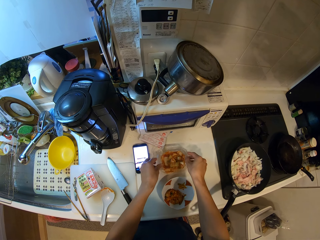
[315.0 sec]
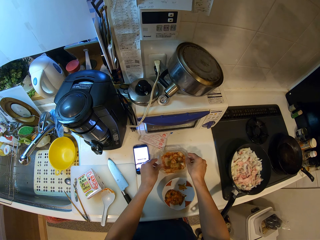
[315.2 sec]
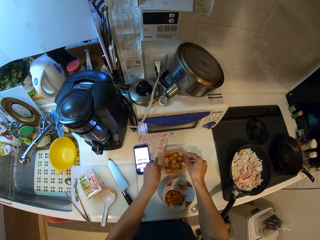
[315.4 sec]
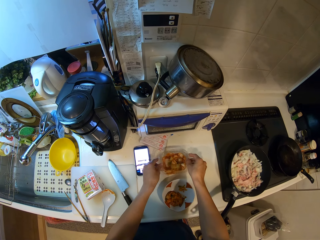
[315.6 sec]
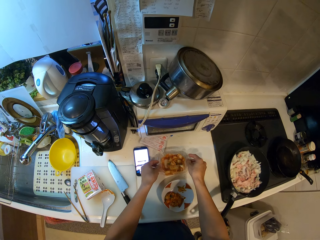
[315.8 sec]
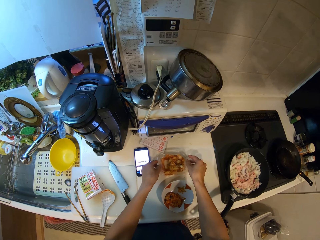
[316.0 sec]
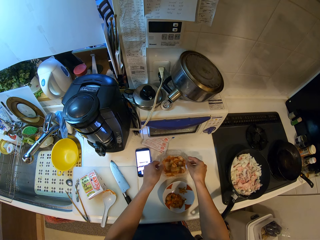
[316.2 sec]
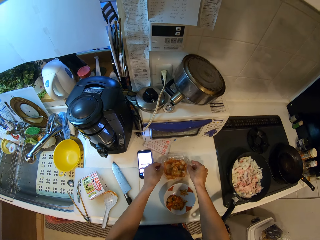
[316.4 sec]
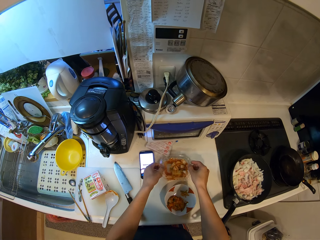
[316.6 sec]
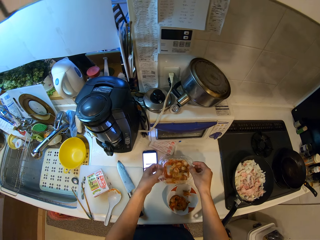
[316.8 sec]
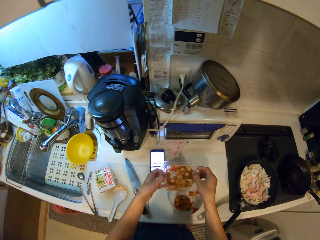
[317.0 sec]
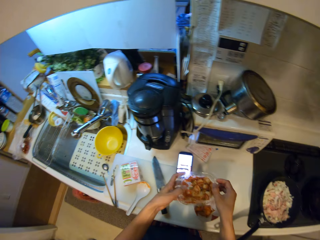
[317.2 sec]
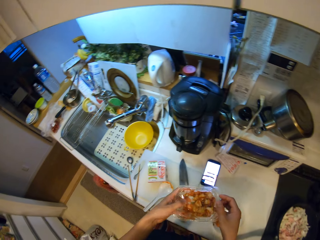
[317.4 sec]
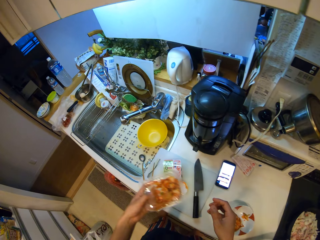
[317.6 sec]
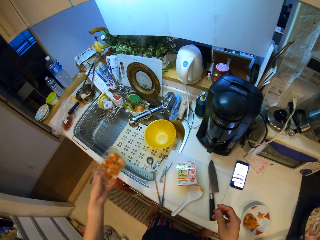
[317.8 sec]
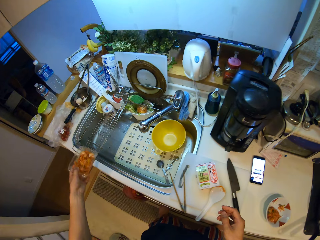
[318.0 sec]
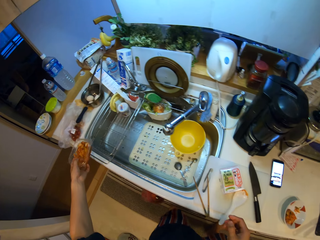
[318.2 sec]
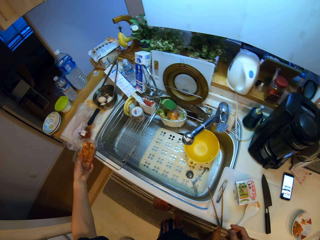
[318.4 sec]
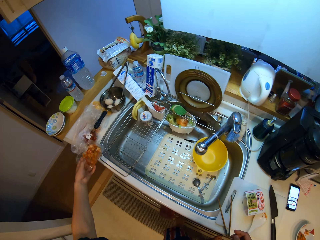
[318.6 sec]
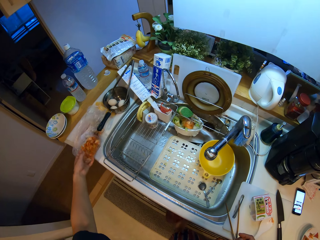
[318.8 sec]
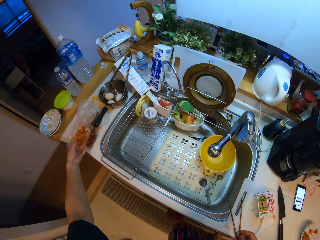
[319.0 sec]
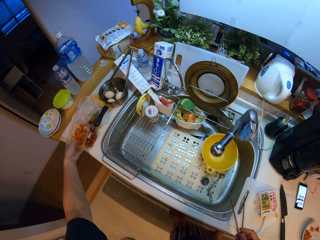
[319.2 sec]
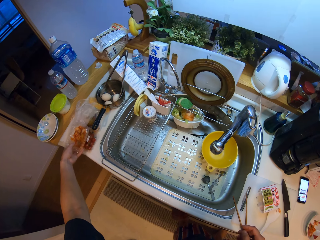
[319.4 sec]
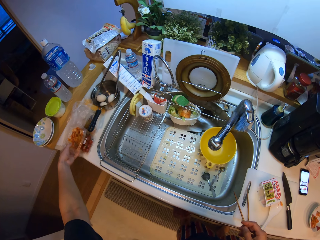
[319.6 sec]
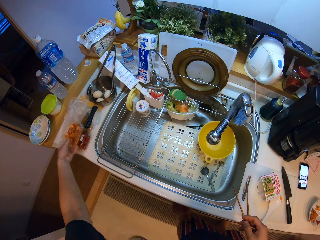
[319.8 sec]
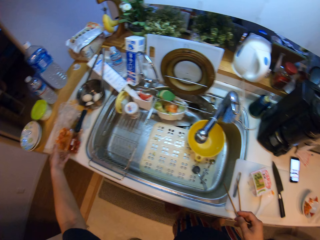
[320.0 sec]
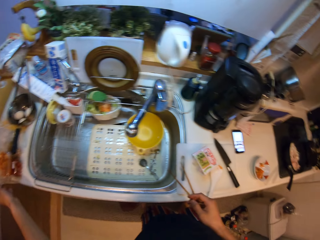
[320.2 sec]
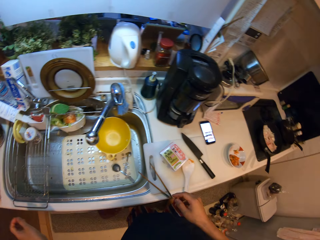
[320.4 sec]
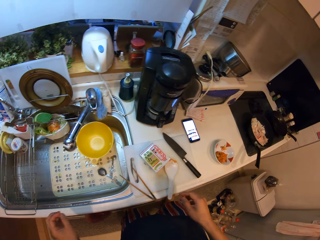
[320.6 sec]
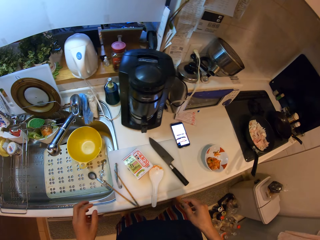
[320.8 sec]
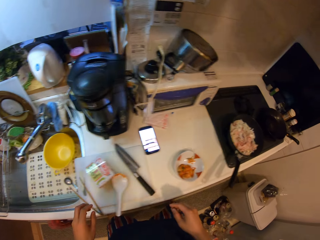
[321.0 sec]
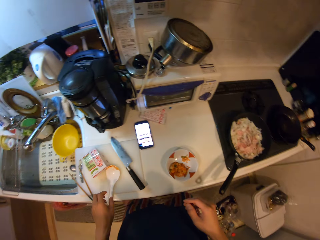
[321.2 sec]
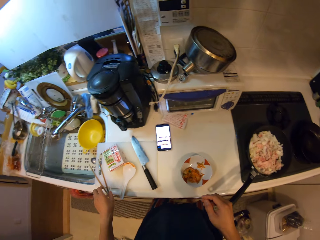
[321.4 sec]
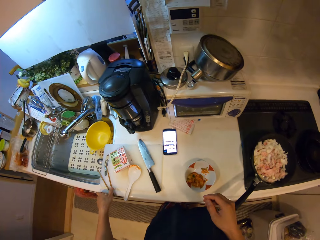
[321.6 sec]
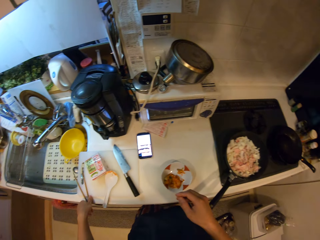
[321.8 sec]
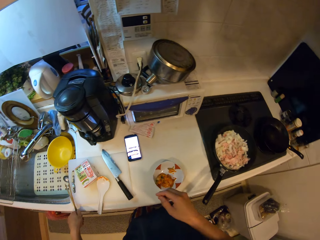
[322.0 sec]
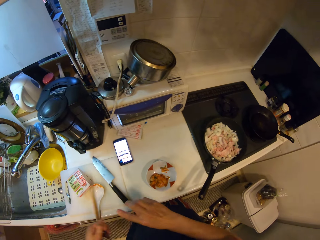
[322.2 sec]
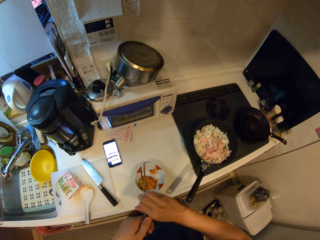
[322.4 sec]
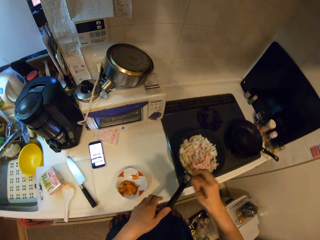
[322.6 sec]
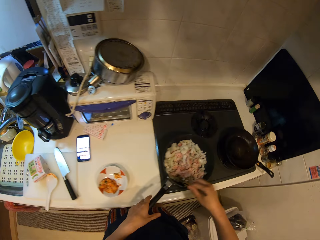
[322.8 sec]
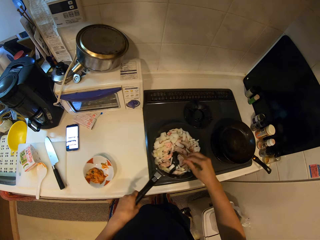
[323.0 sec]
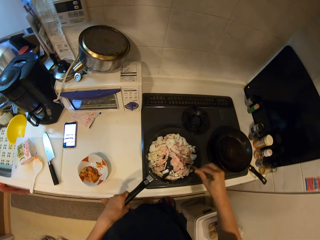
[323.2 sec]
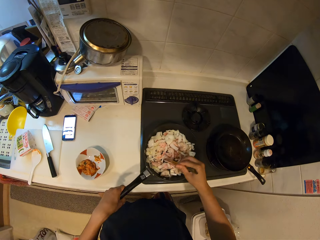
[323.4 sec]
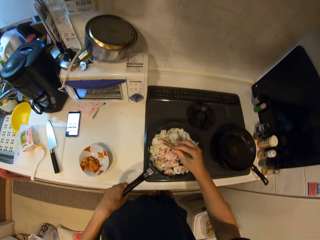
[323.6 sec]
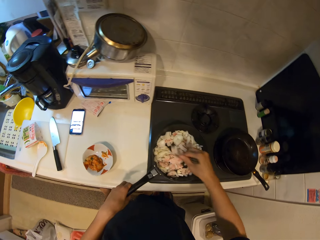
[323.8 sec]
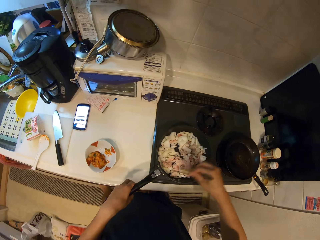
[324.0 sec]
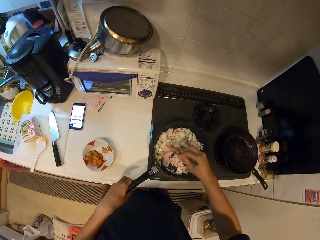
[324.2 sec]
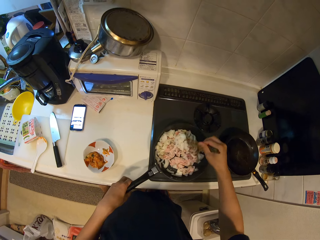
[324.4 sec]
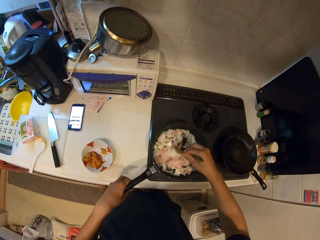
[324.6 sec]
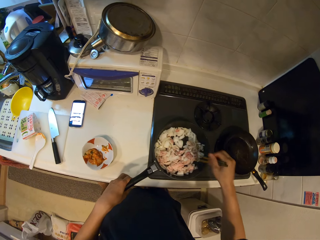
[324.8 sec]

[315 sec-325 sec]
The camera wearer moves the container to the other side of the counter. They take the chopsticks from the counter. They stir the food with the chopsticks.

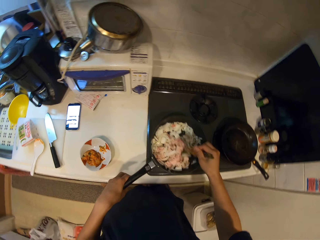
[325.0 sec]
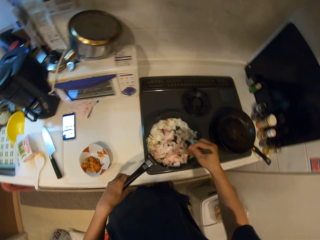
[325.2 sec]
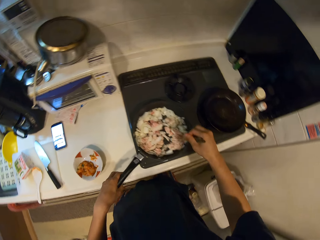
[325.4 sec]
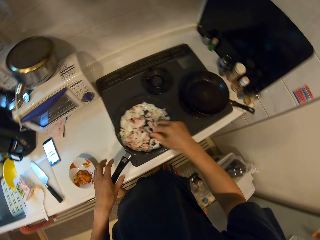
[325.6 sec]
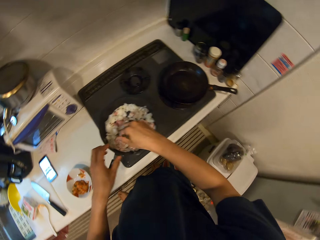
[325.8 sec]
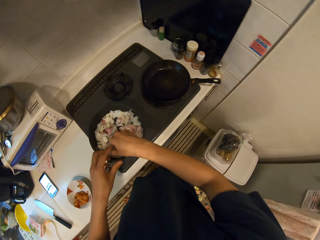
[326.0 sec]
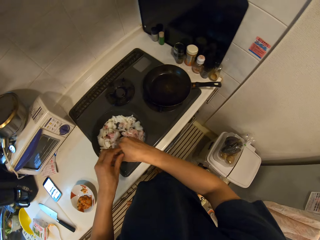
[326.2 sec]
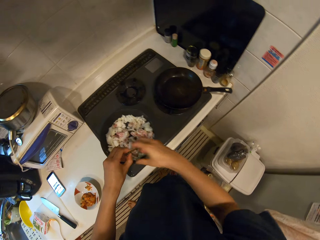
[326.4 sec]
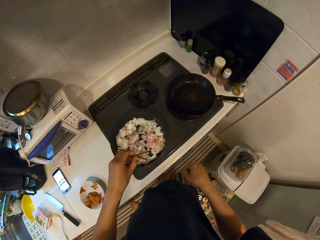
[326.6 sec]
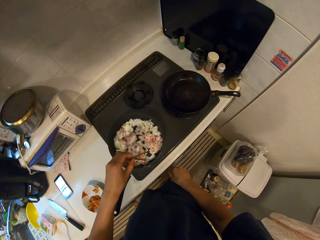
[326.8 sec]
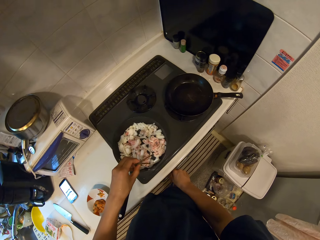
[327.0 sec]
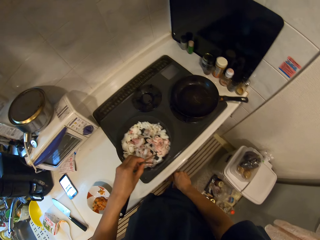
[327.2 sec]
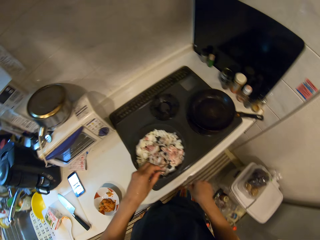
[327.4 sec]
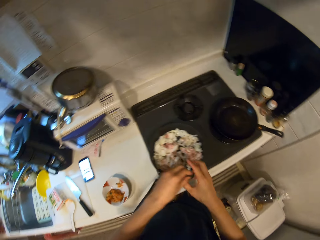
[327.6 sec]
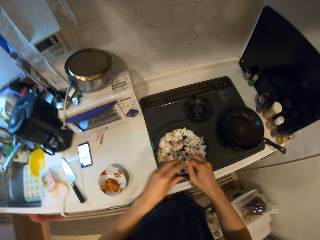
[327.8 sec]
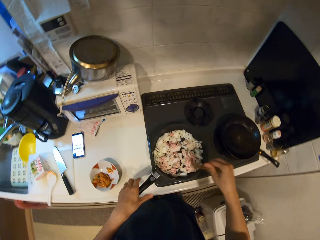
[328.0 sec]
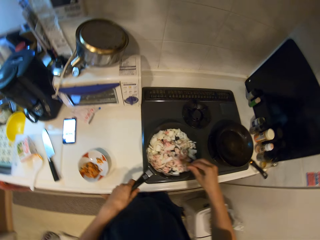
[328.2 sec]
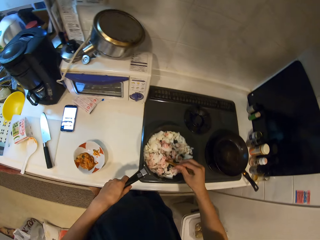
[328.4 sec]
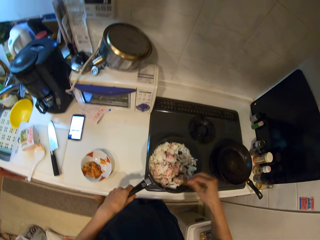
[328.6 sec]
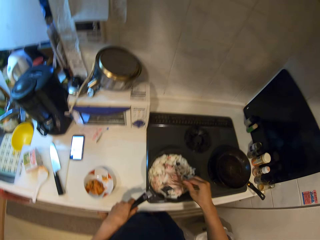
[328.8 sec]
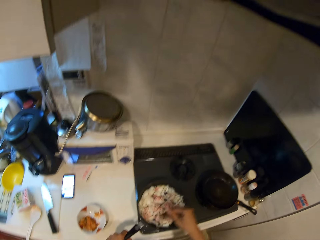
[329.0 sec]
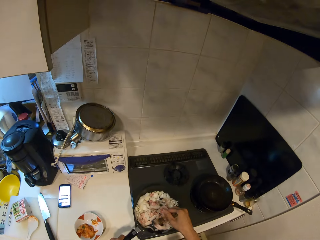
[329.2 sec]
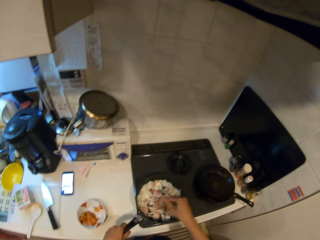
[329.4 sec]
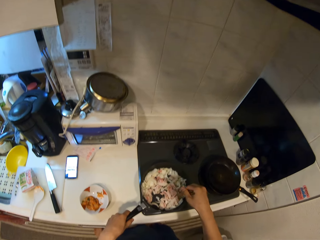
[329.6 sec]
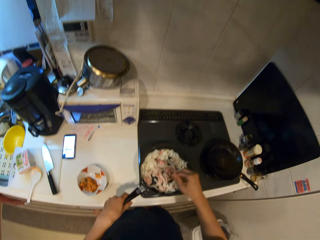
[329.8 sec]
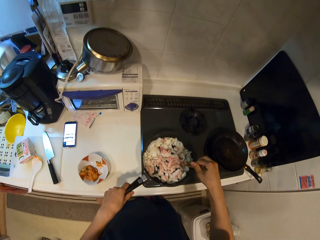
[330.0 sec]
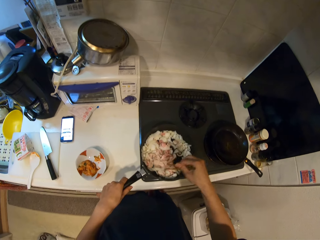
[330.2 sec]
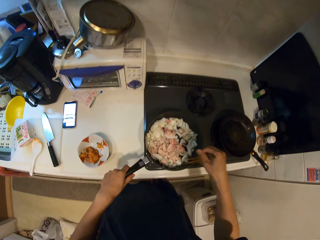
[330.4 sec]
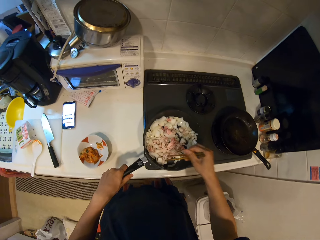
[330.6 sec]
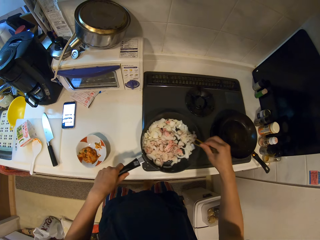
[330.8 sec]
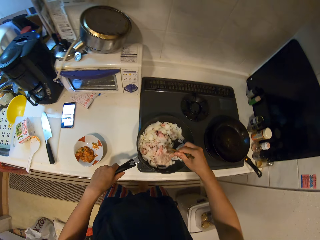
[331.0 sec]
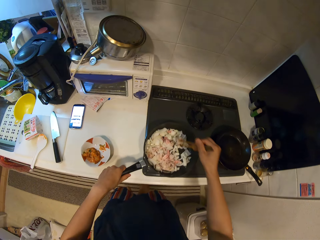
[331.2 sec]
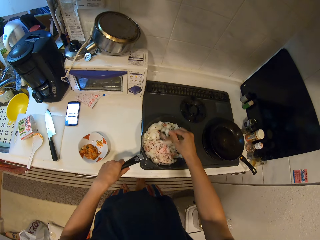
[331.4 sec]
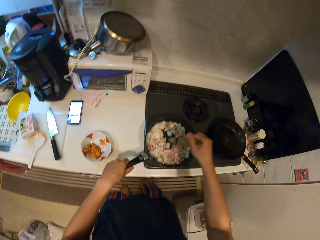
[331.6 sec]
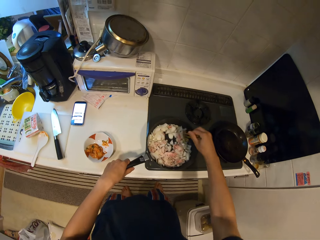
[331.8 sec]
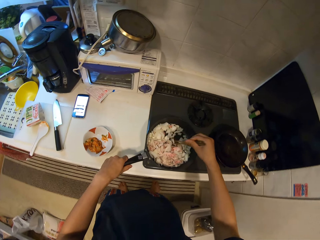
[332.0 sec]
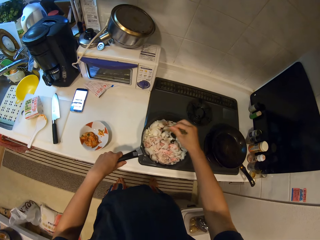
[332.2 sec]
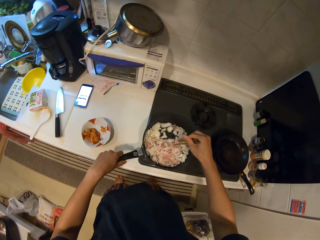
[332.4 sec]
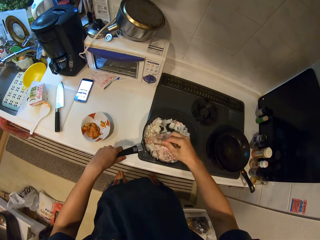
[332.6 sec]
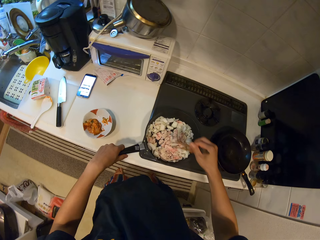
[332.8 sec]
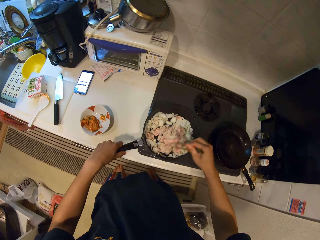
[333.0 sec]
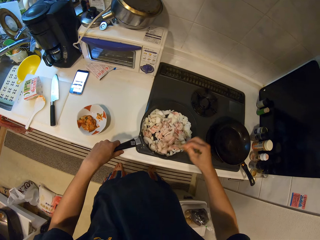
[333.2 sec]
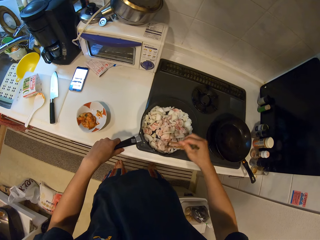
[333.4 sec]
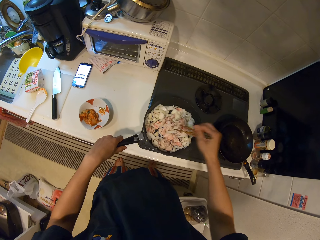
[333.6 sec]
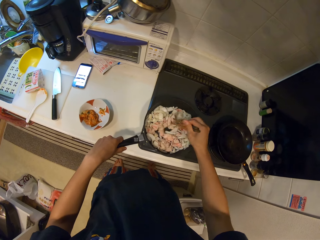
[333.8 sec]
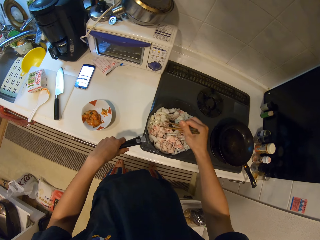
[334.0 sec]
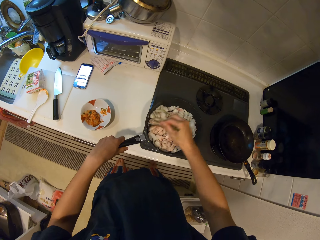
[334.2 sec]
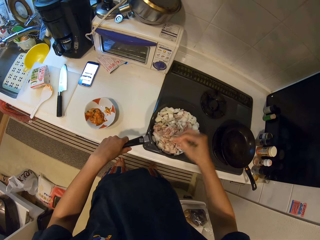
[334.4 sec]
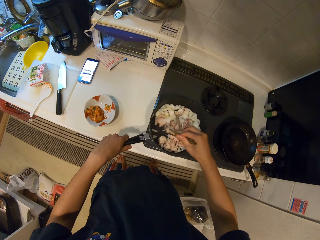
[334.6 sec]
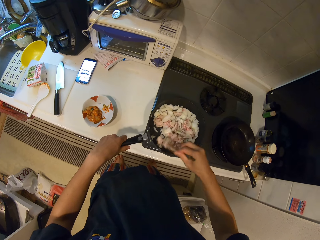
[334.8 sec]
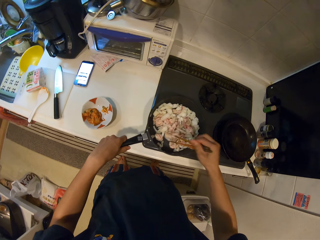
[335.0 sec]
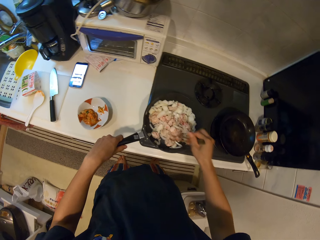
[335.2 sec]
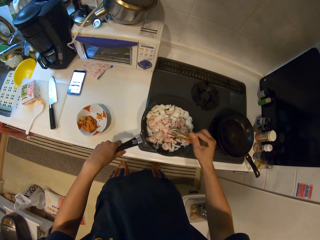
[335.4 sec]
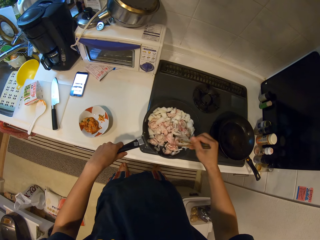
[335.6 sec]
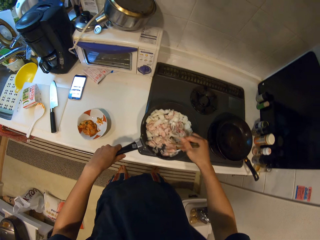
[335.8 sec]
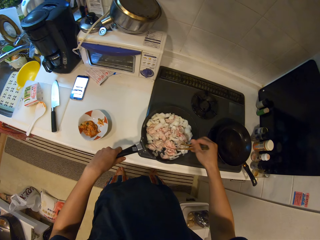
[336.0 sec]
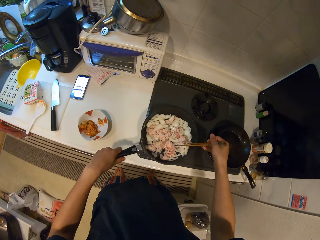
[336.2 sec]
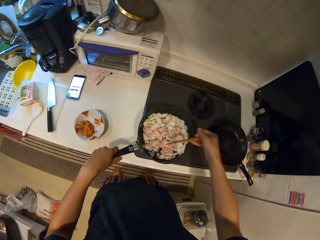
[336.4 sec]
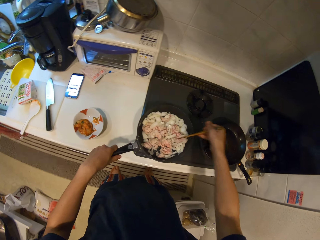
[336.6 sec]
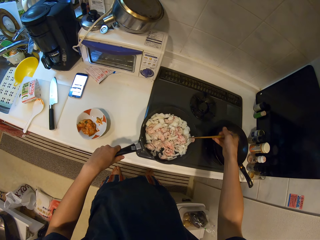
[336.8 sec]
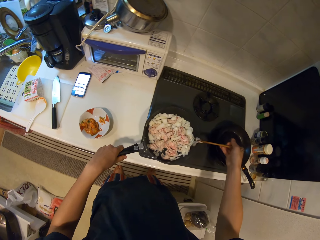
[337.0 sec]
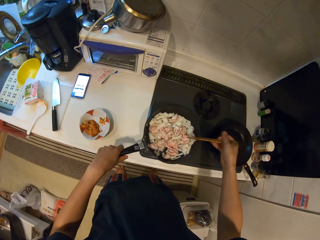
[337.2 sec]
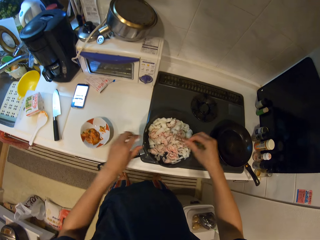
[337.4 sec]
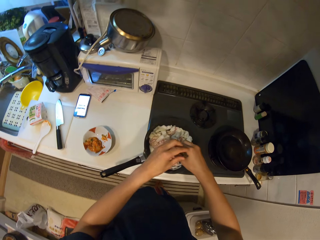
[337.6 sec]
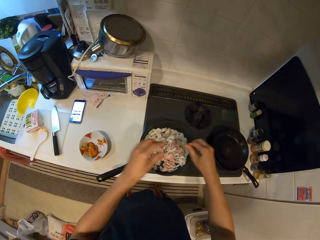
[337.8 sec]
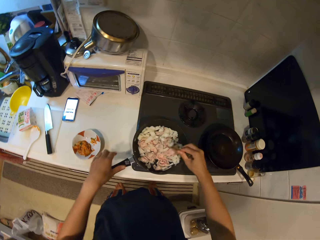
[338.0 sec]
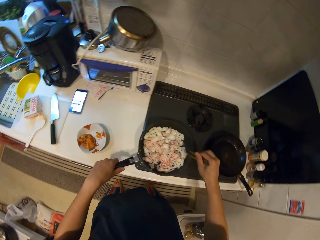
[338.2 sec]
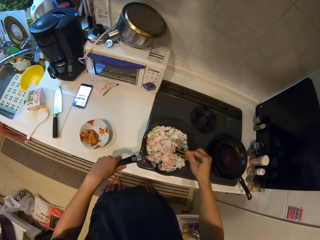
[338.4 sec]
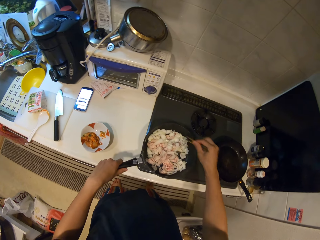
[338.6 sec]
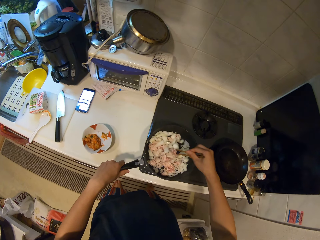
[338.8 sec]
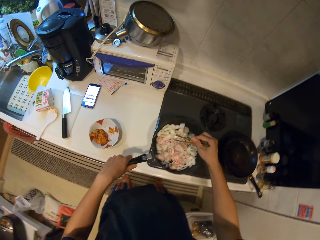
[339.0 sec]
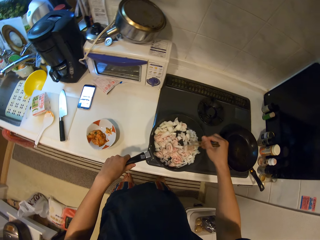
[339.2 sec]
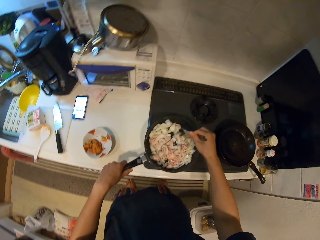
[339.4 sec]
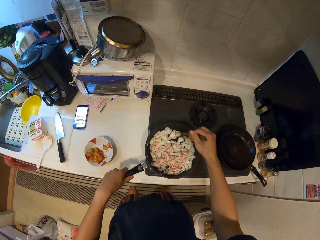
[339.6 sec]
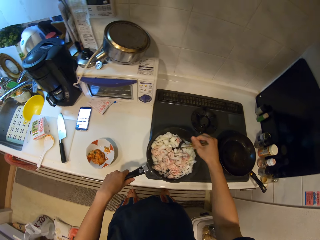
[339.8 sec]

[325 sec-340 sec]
The camera wearer holds the chopsticks with the left hand. They turn the control panel of the cooker. They stir the food with the chopsticks. They move the left hand. They stir the food with the chopsticks.
